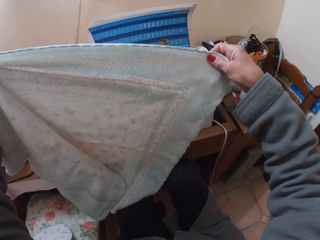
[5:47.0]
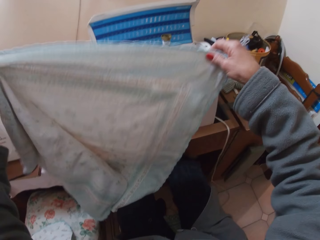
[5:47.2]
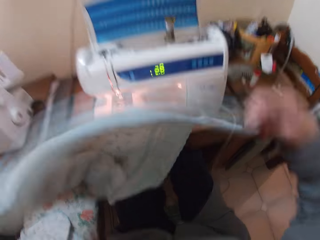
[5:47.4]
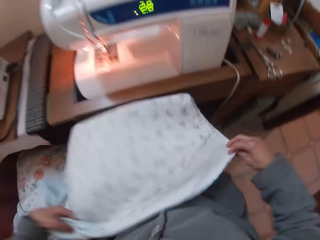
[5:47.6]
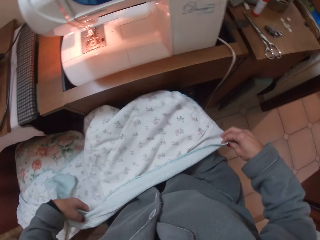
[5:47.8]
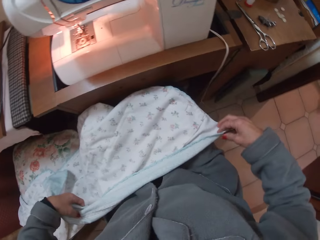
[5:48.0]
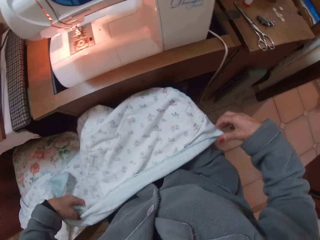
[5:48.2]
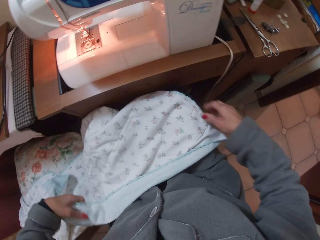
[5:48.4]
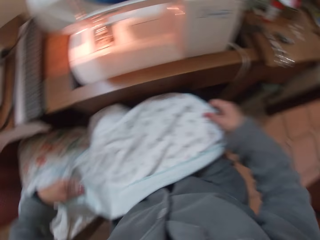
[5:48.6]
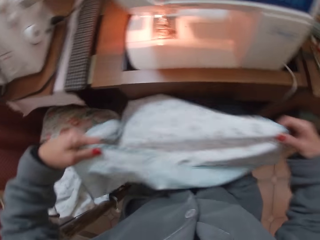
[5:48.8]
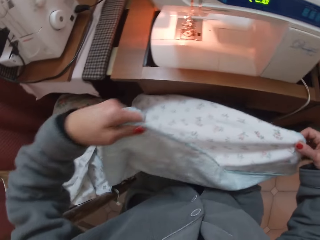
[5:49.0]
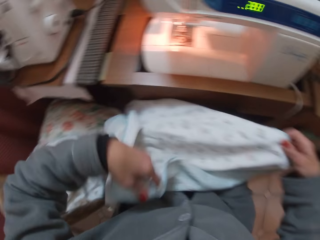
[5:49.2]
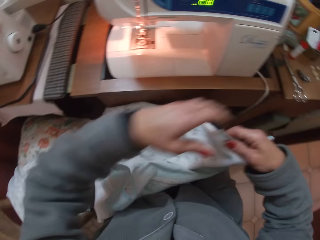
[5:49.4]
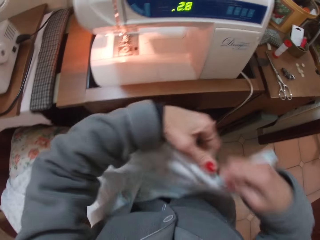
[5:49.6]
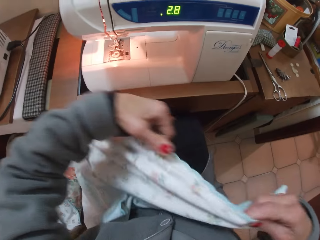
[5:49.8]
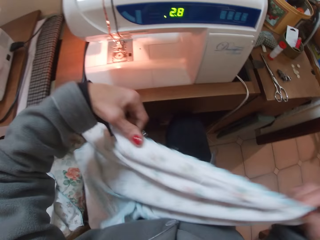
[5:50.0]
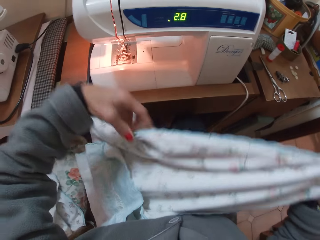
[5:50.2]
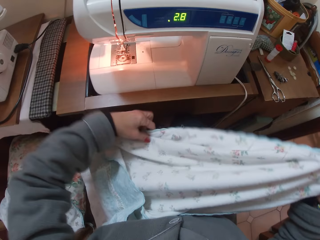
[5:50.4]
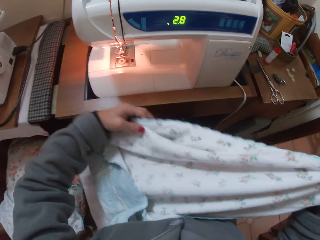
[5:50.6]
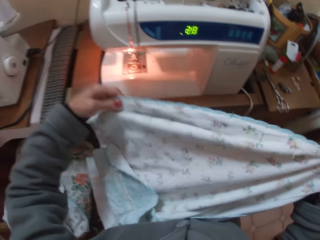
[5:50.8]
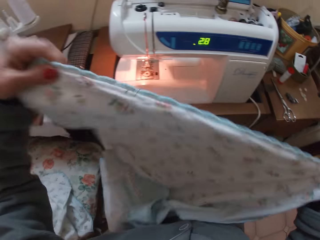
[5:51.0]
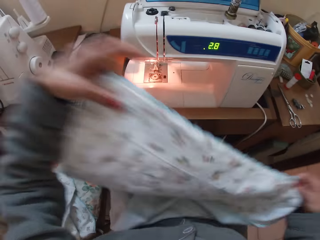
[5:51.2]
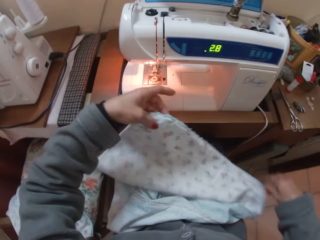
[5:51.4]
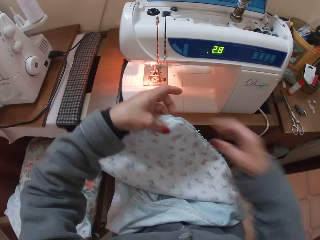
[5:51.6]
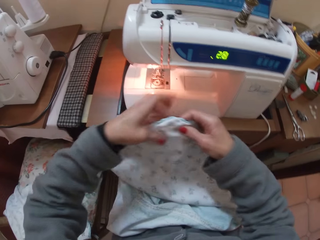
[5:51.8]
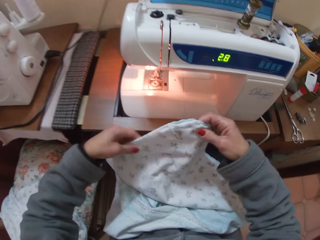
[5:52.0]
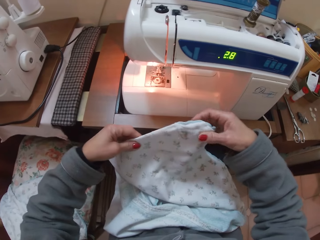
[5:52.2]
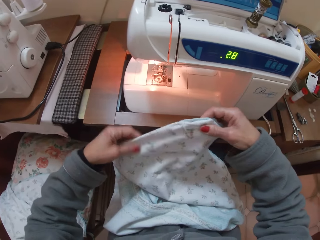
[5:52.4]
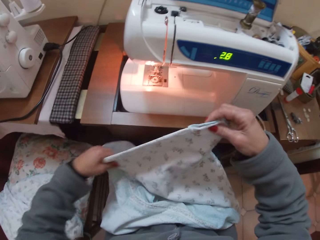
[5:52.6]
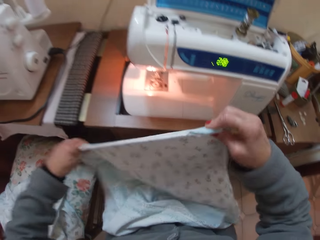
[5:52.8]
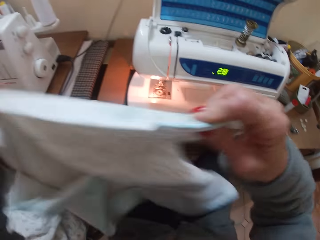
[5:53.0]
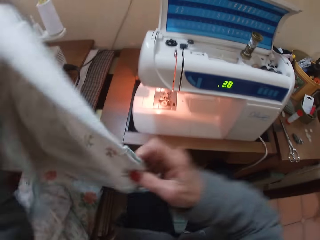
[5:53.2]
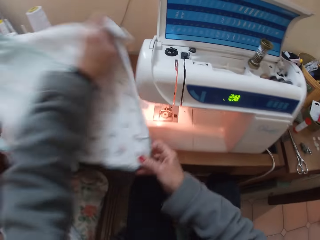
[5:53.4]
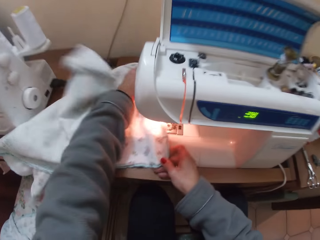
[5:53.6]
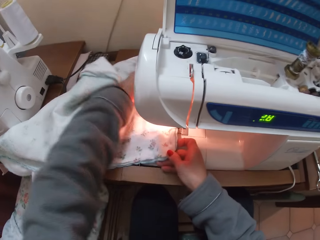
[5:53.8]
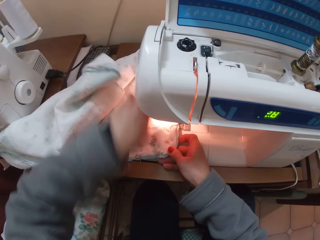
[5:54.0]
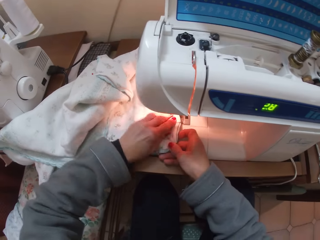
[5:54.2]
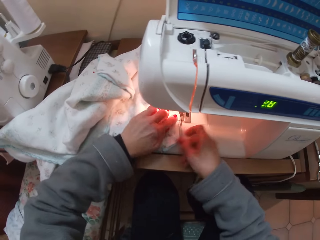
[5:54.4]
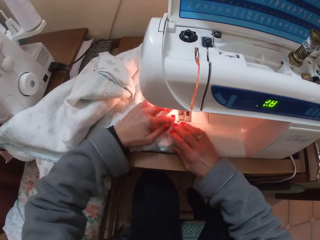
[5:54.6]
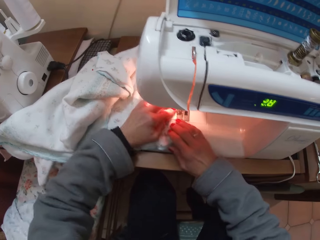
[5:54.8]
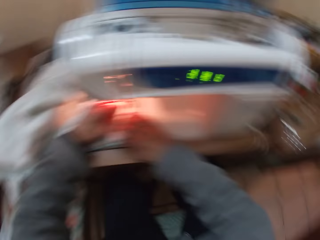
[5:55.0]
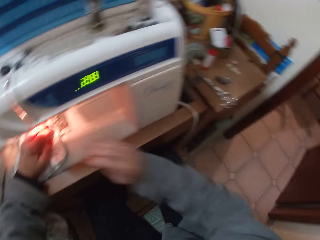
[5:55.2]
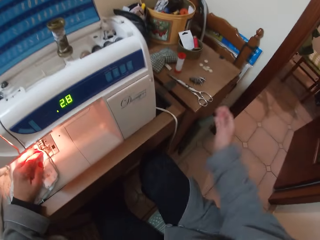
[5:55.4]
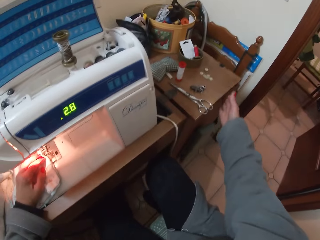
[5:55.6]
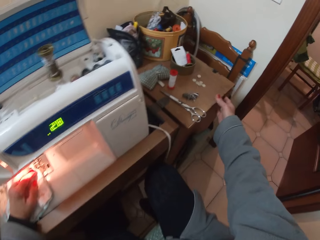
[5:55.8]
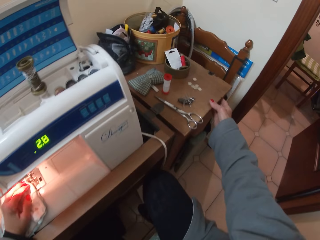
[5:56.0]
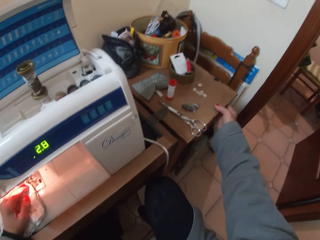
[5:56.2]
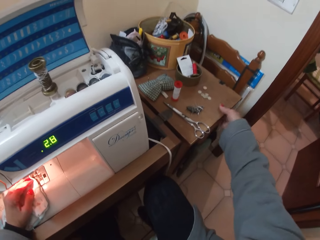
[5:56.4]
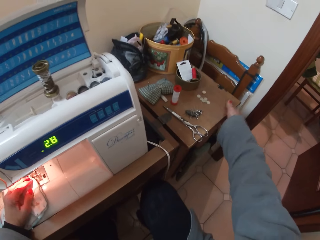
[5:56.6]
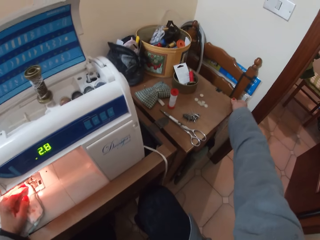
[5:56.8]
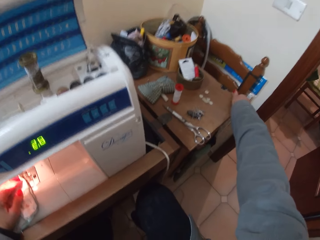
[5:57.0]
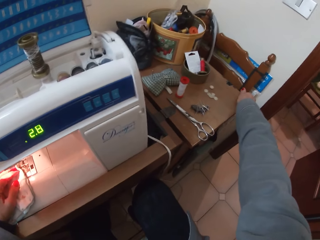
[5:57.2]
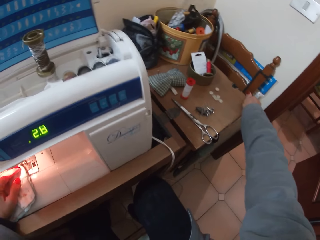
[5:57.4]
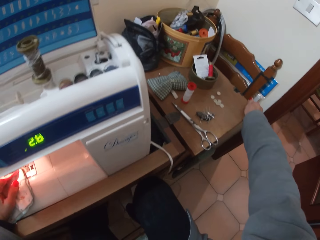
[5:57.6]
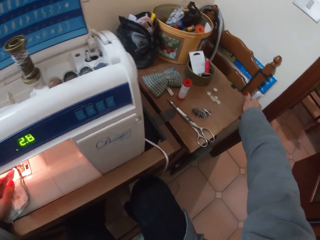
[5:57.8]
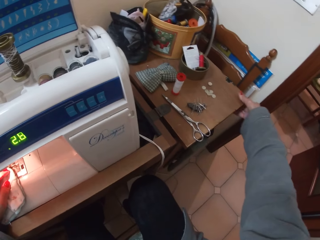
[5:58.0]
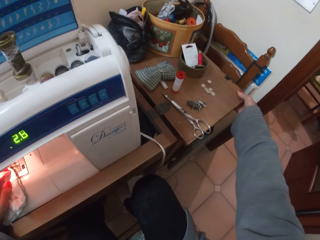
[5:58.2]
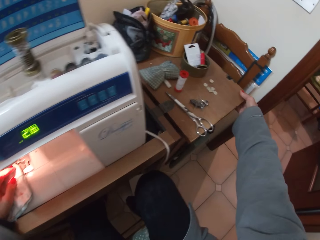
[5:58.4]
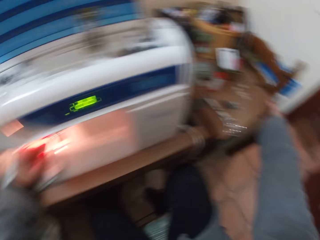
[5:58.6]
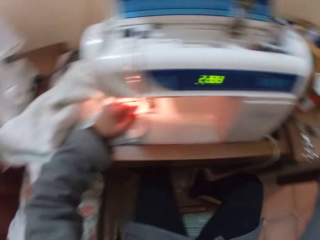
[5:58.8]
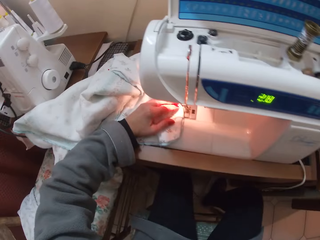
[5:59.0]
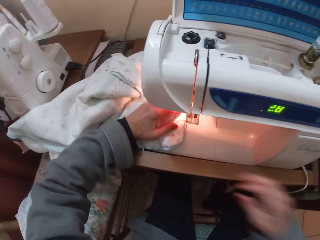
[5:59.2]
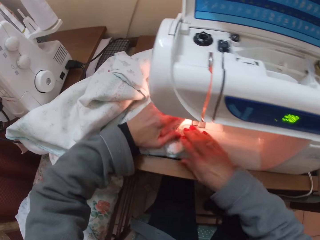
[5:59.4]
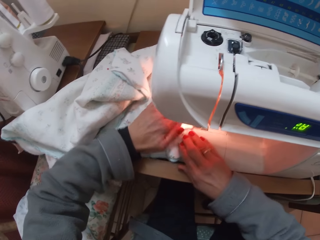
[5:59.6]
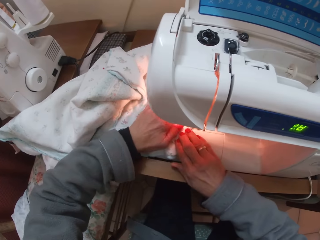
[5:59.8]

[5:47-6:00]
The camera wearer places the clothing material on her laps. She takes up the clothing material from her laps. She holds the fabric with both hands. She places the clothing material on the sewing machine. She adjusts the sewing table. She pulls the sewing machine table.

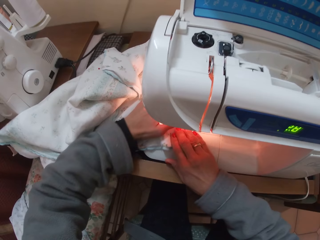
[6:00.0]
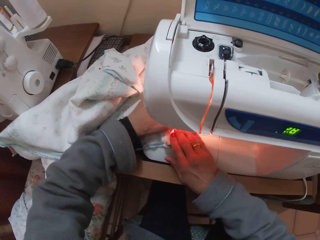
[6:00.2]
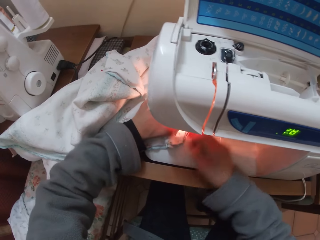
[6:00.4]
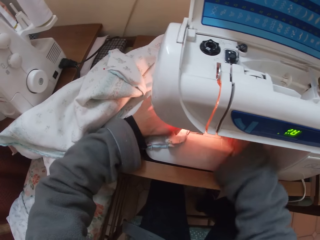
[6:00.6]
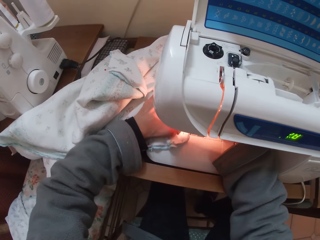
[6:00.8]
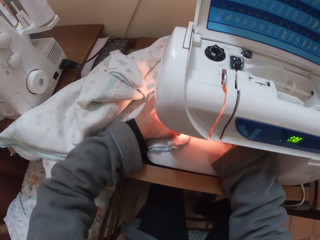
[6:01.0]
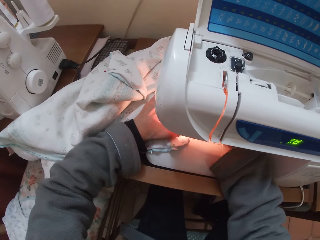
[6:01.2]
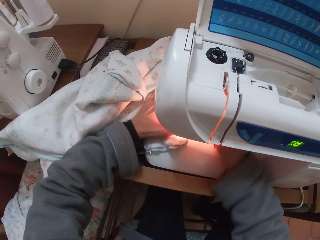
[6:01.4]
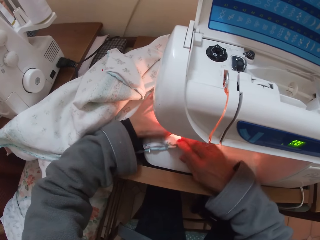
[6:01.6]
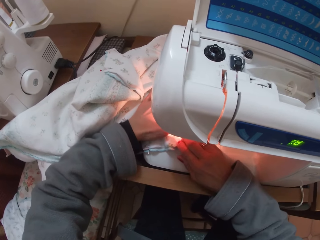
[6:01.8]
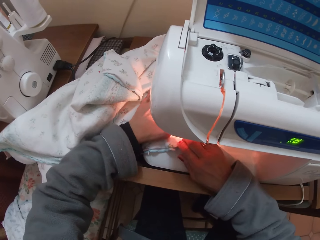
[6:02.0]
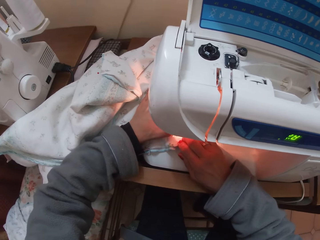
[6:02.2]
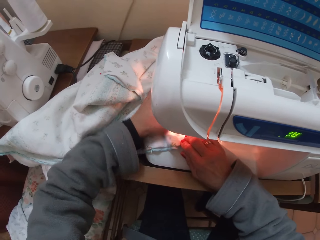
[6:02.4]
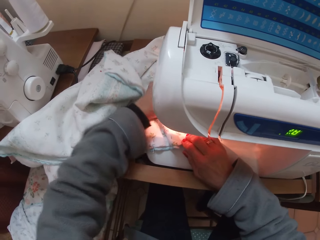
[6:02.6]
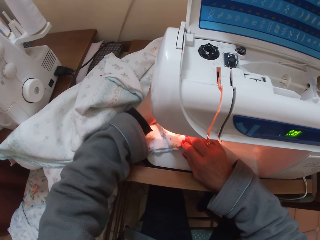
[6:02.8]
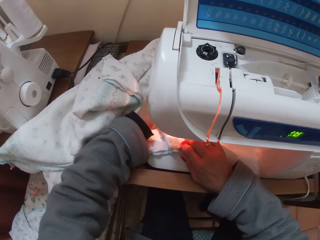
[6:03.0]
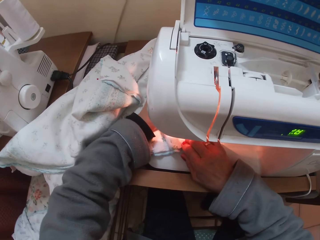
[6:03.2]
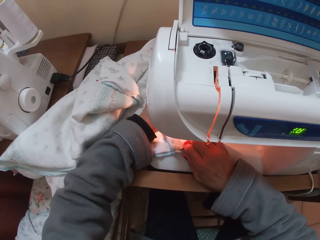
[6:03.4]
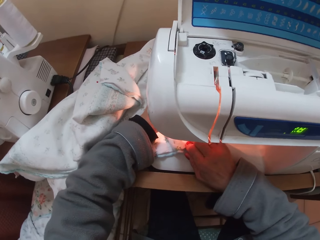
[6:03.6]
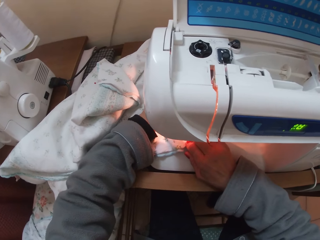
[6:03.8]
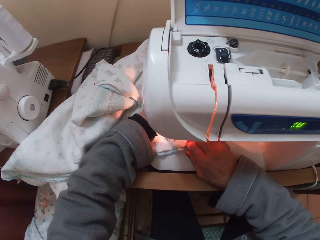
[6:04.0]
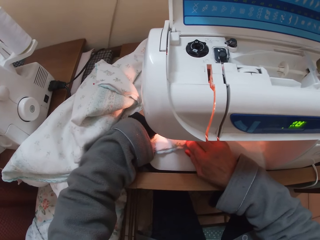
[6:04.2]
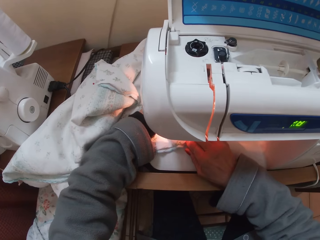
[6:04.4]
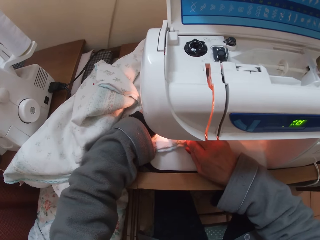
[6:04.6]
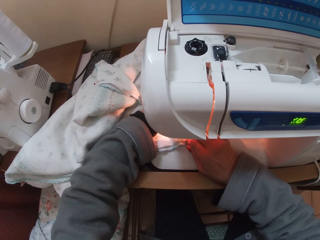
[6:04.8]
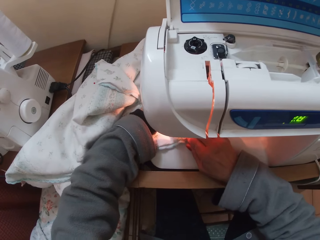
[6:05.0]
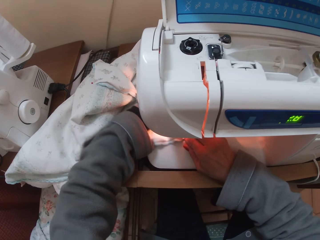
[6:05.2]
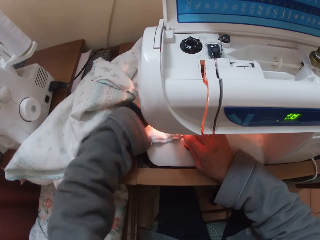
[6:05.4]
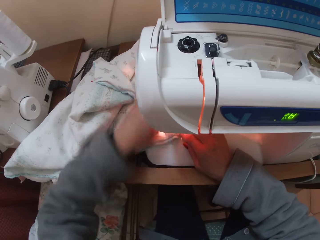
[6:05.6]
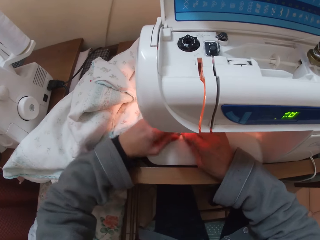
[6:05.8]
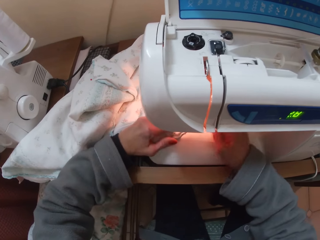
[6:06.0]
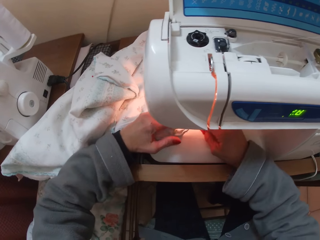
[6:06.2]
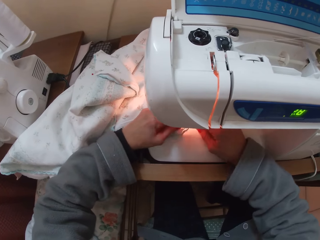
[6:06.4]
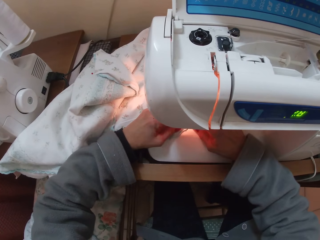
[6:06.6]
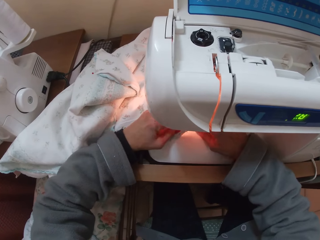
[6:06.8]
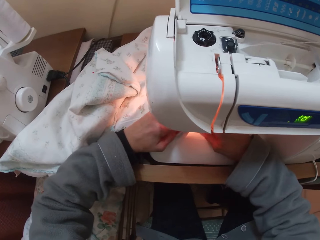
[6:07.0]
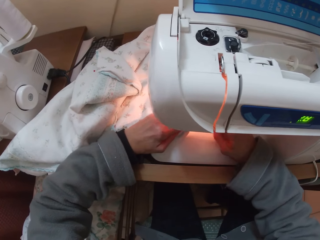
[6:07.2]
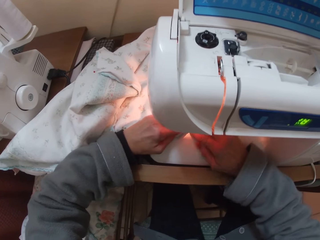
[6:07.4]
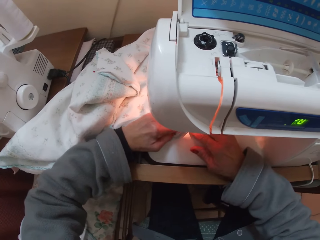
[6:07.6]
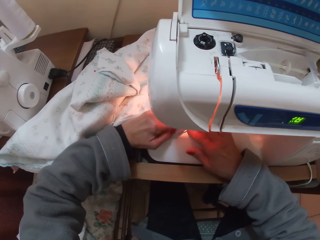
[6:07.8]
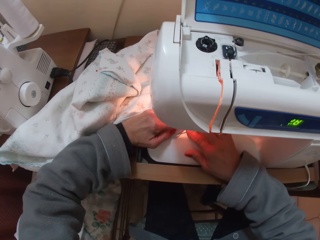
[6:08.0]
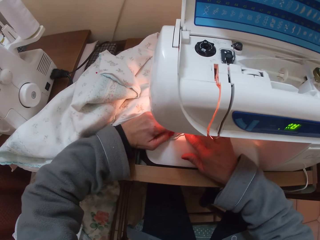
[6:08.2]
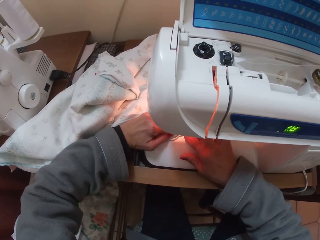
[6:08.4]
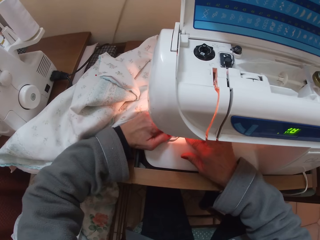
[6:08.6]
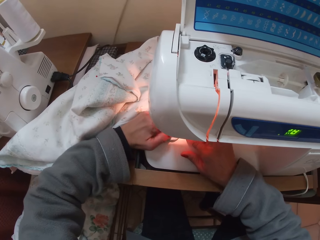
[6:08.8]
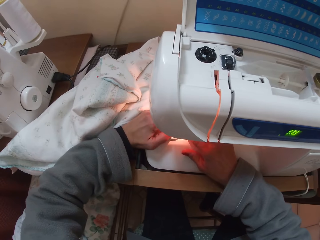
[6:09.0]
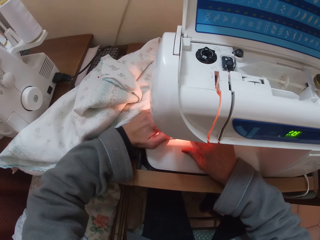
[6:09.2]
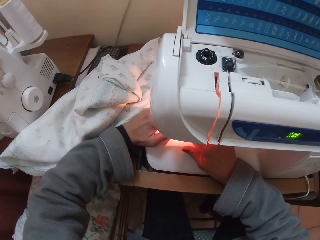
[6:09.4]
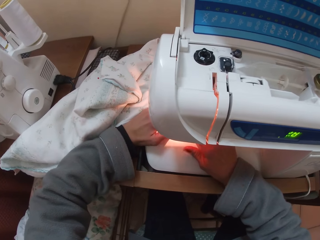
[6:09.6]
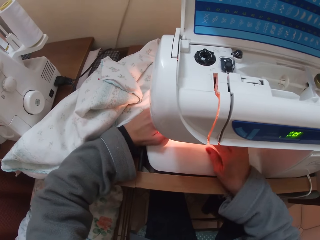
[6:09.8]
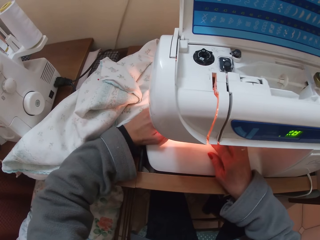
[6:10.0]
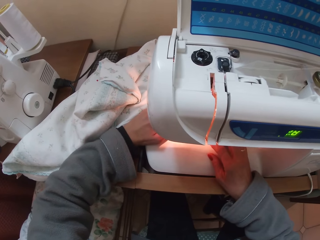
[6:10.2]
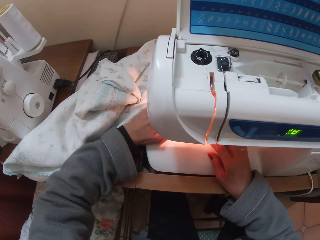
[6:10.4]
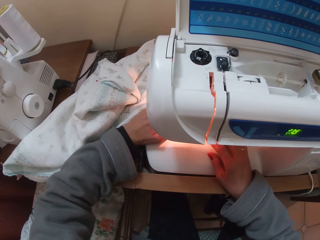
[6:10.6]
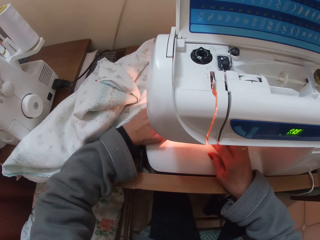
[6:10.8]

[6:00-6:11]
The camera wearer places the clothing material properly on the needle plate. They run the clothing material through the machine. They arrange the clothing material. They run the clothing material through the machine.
